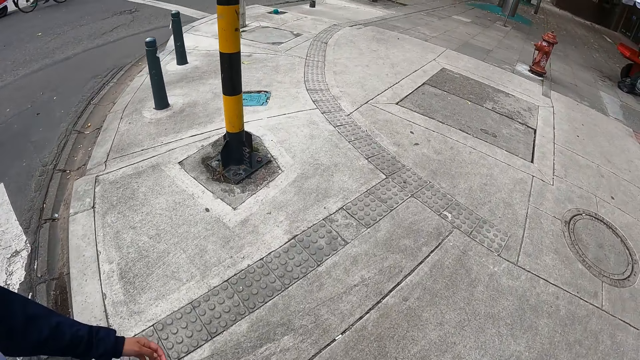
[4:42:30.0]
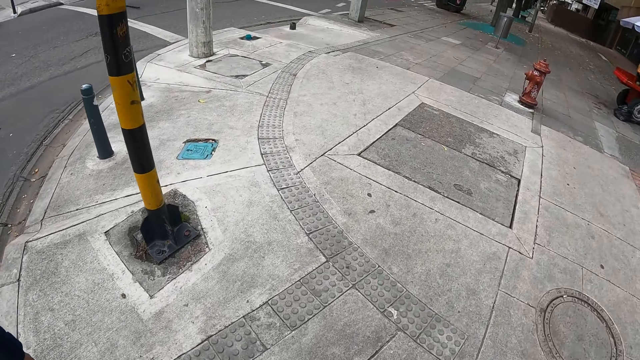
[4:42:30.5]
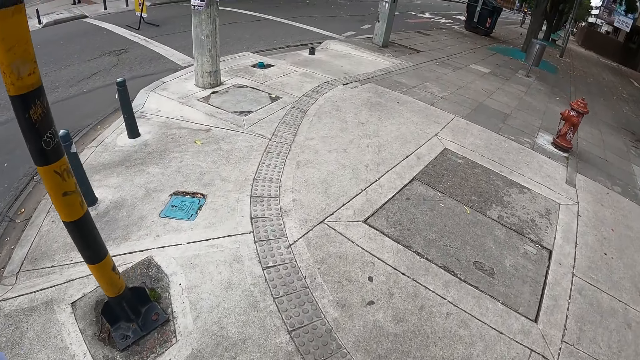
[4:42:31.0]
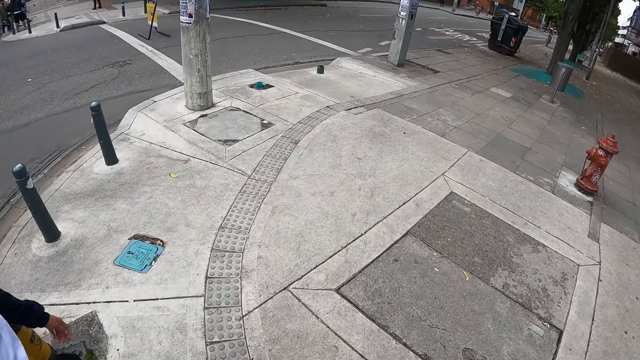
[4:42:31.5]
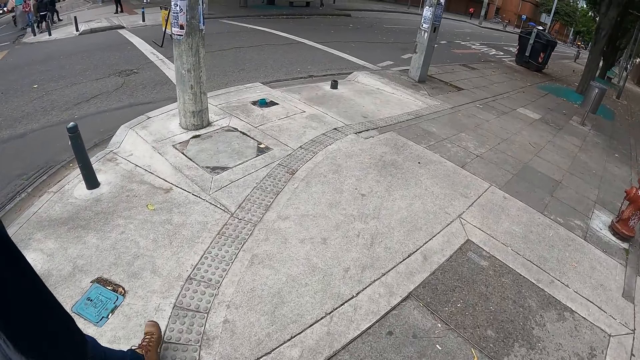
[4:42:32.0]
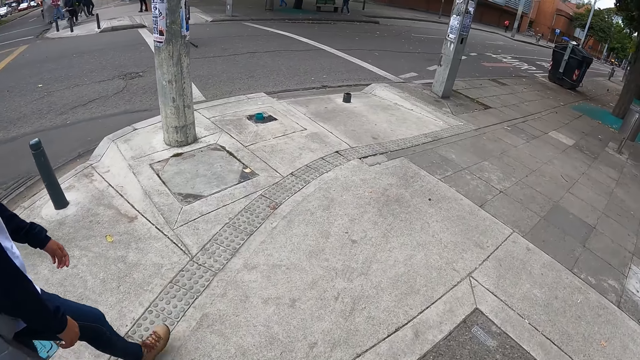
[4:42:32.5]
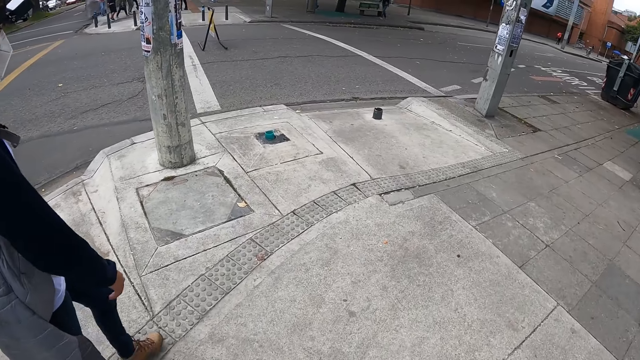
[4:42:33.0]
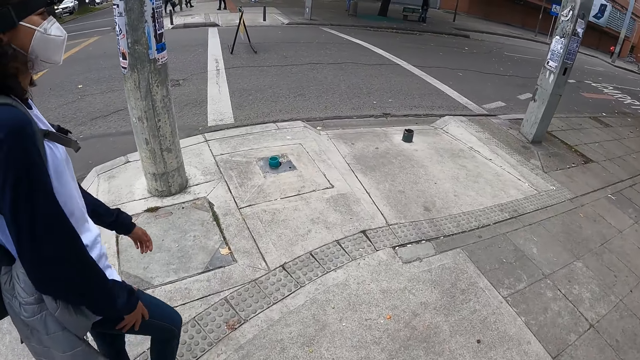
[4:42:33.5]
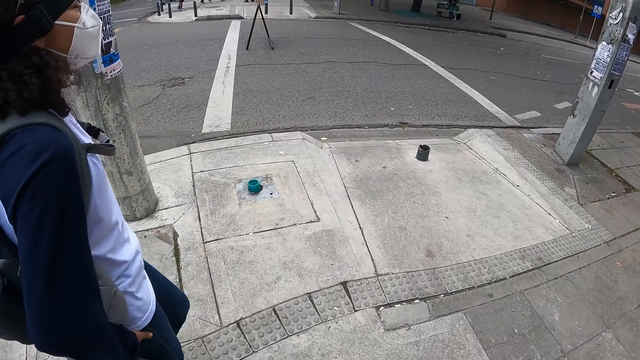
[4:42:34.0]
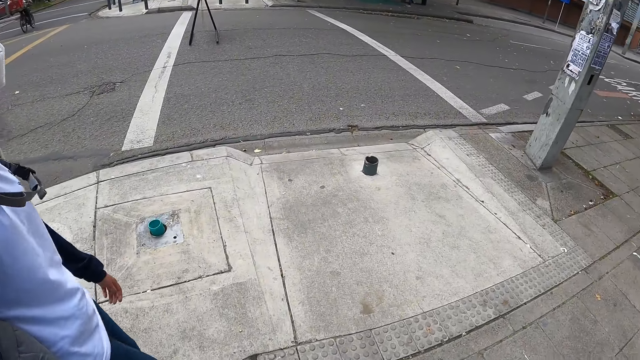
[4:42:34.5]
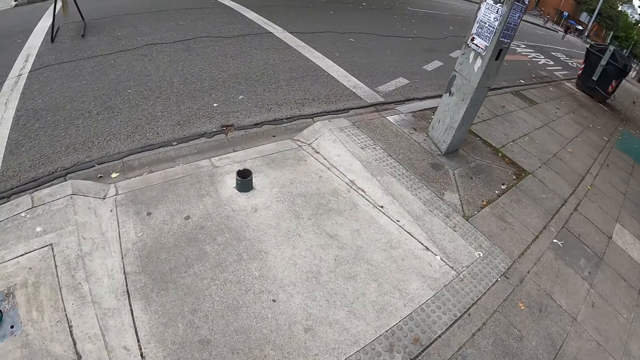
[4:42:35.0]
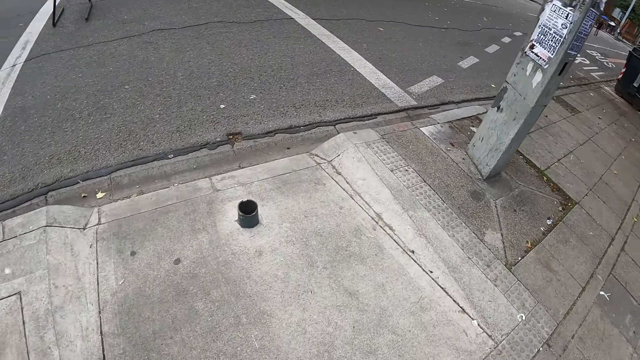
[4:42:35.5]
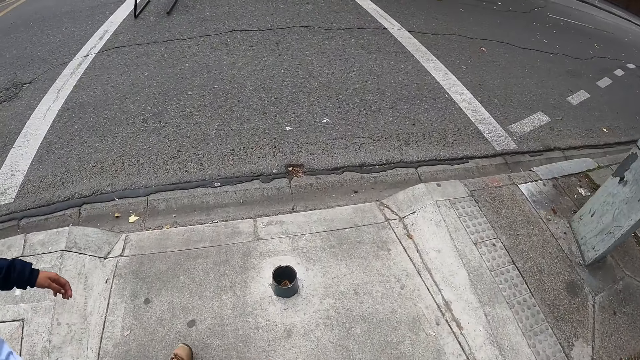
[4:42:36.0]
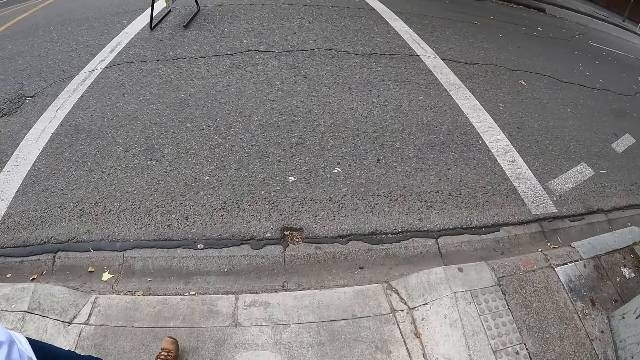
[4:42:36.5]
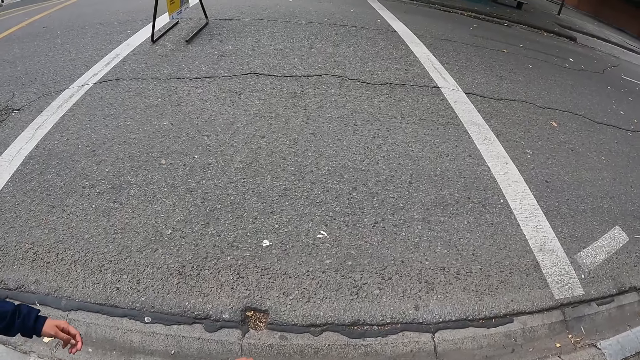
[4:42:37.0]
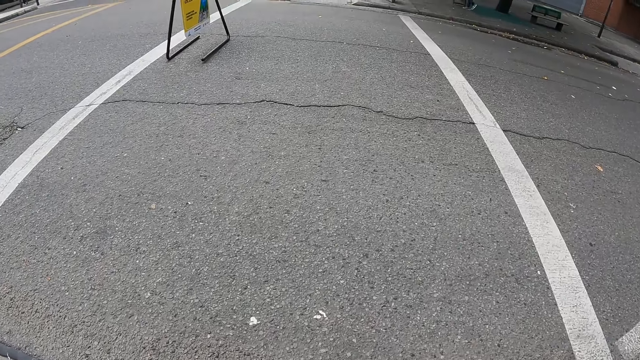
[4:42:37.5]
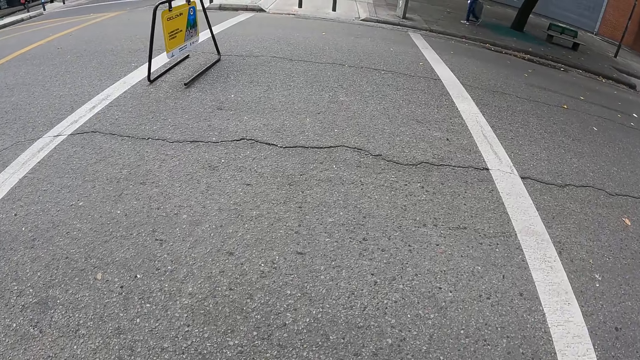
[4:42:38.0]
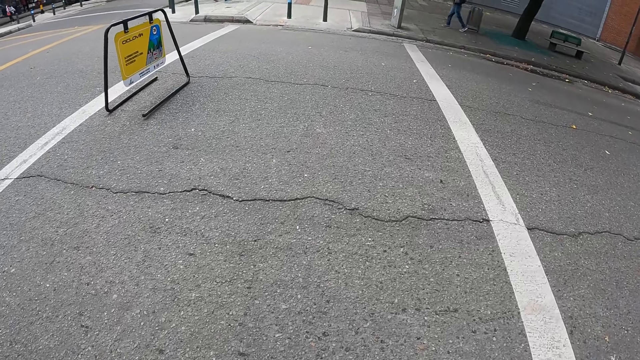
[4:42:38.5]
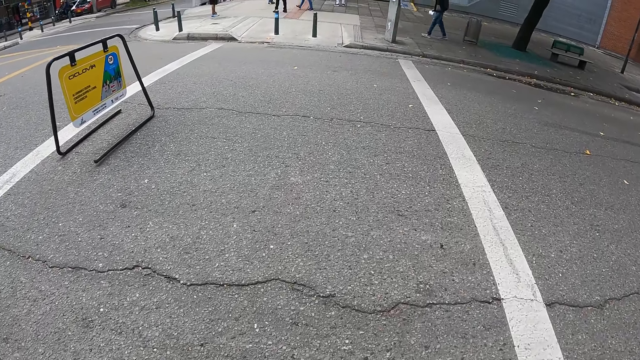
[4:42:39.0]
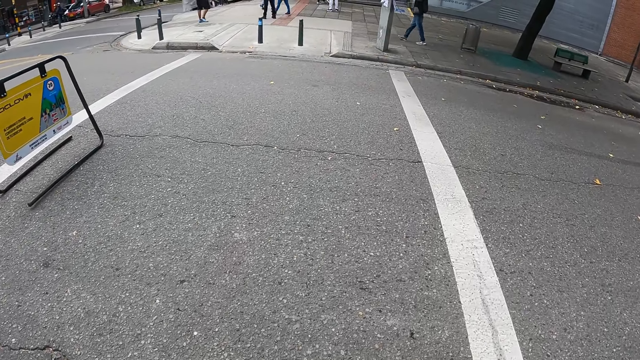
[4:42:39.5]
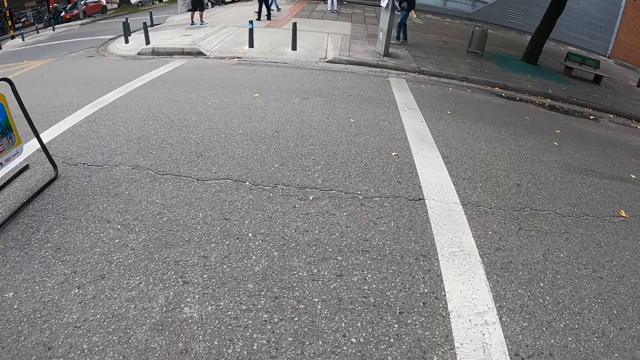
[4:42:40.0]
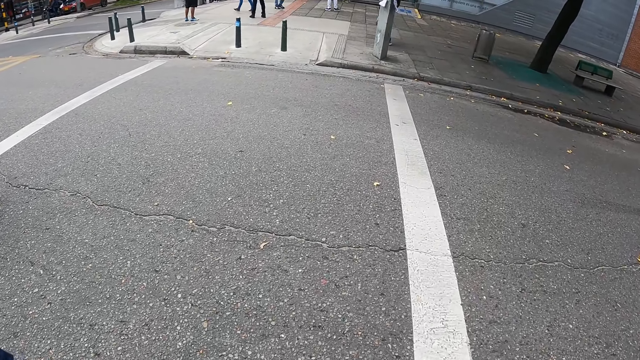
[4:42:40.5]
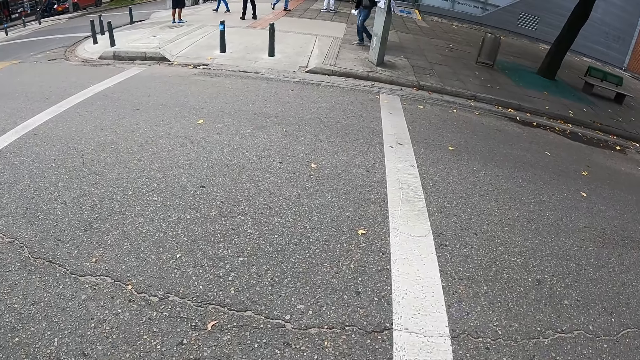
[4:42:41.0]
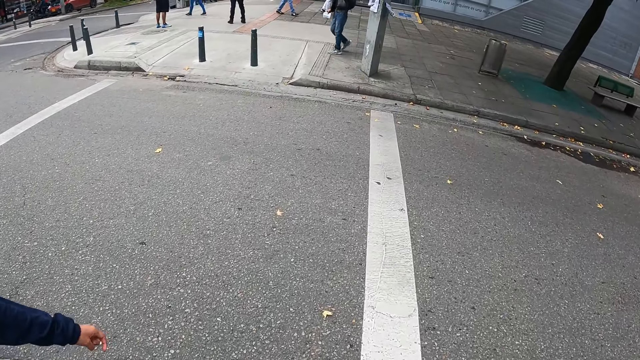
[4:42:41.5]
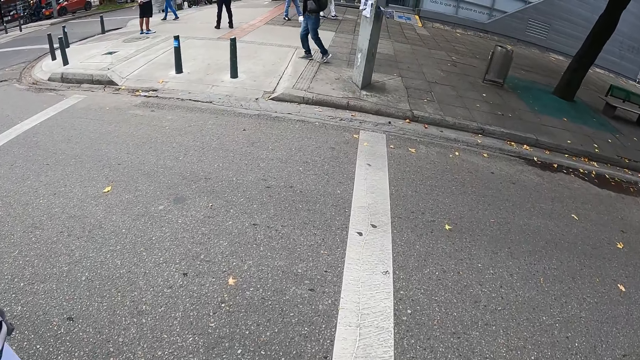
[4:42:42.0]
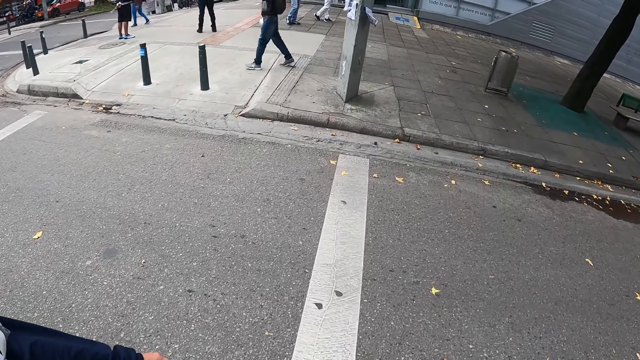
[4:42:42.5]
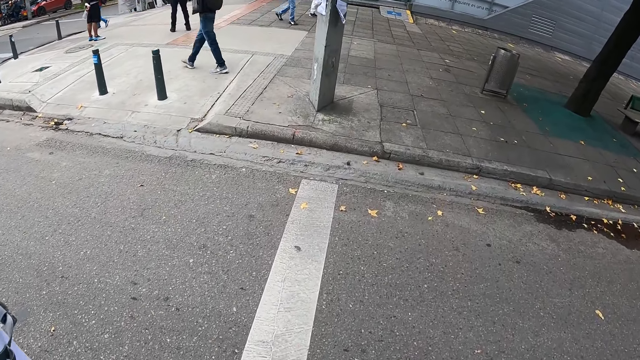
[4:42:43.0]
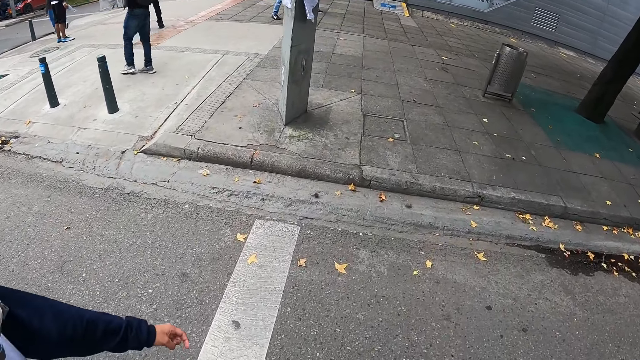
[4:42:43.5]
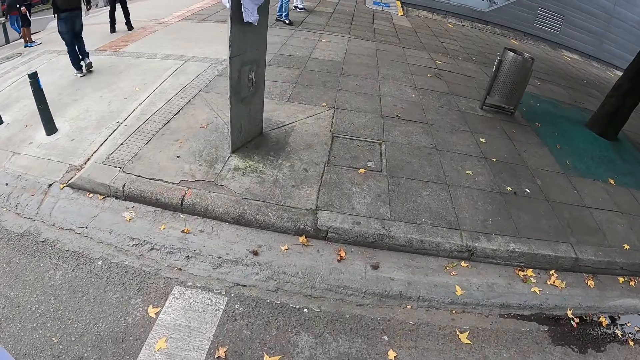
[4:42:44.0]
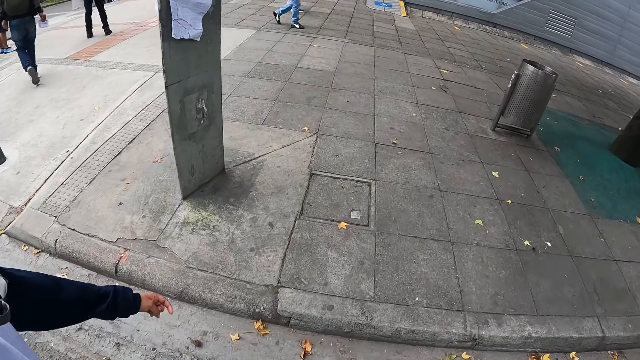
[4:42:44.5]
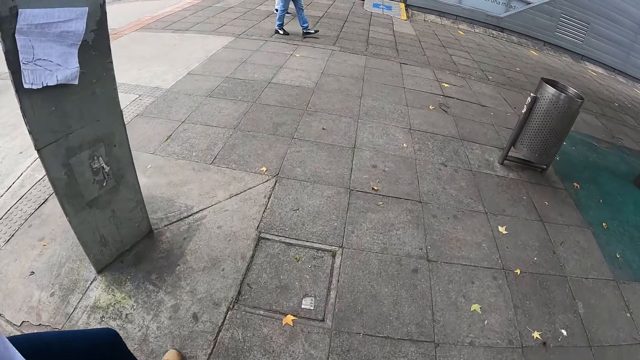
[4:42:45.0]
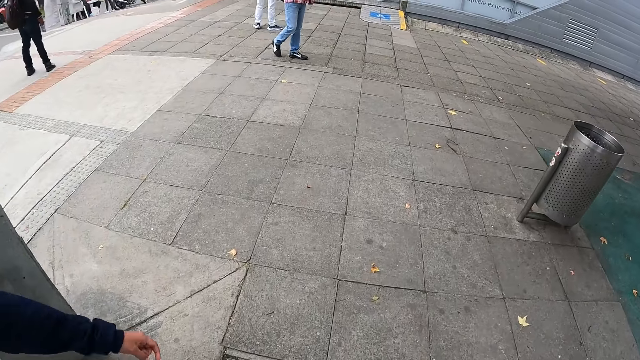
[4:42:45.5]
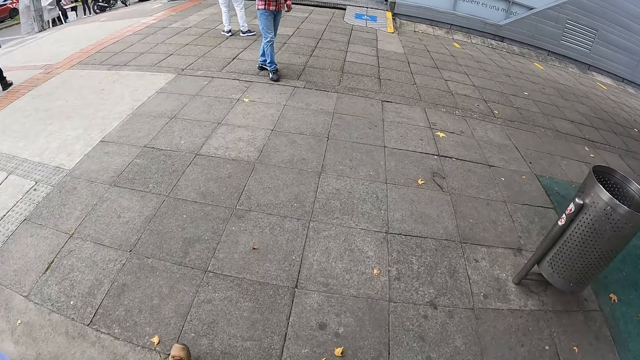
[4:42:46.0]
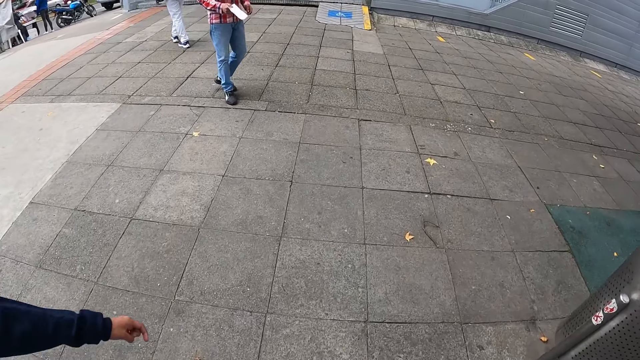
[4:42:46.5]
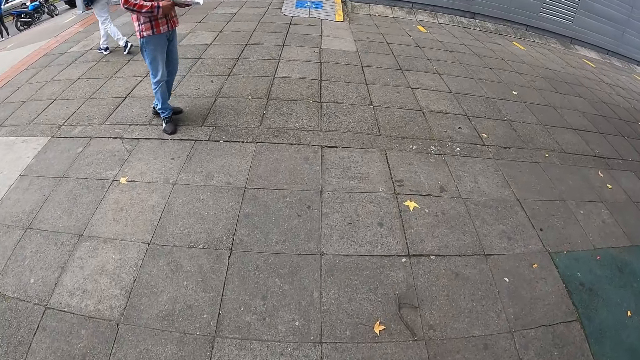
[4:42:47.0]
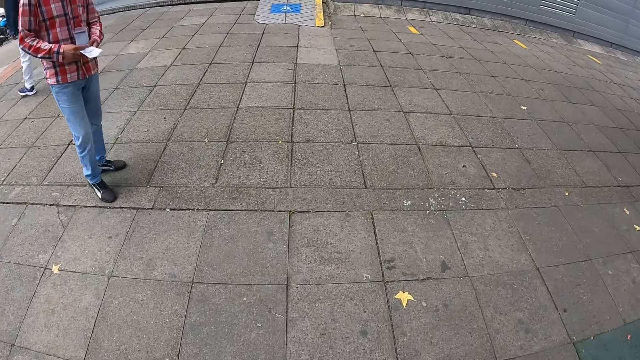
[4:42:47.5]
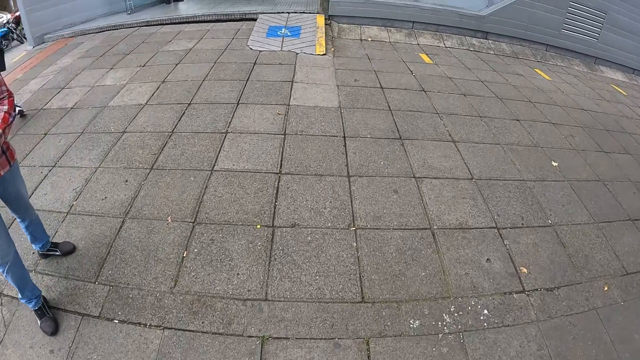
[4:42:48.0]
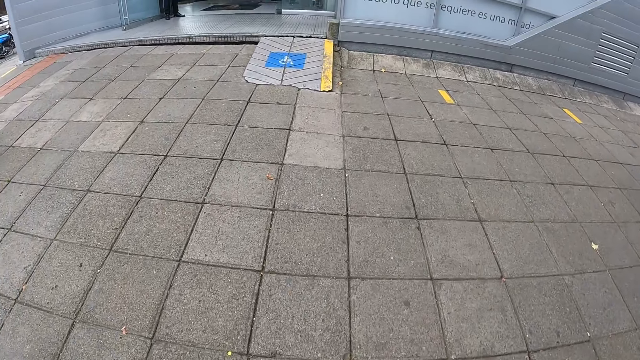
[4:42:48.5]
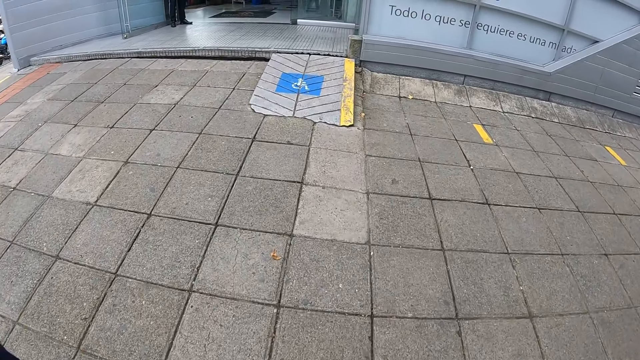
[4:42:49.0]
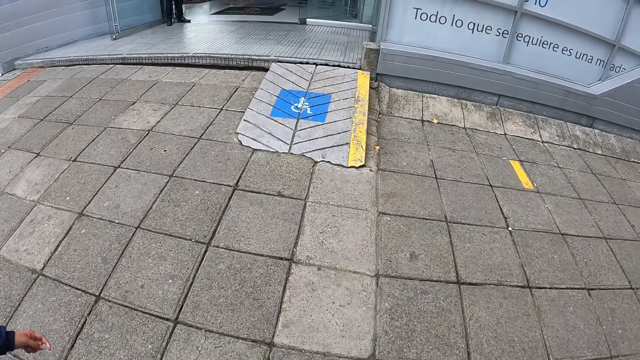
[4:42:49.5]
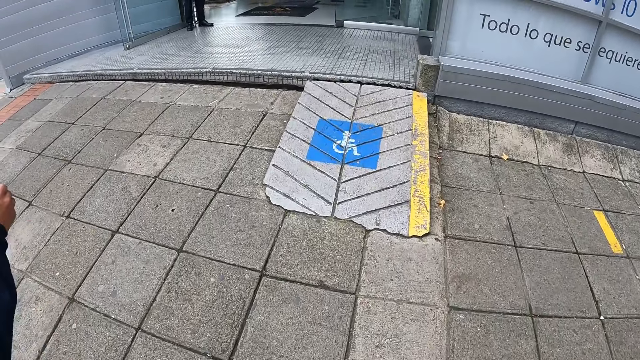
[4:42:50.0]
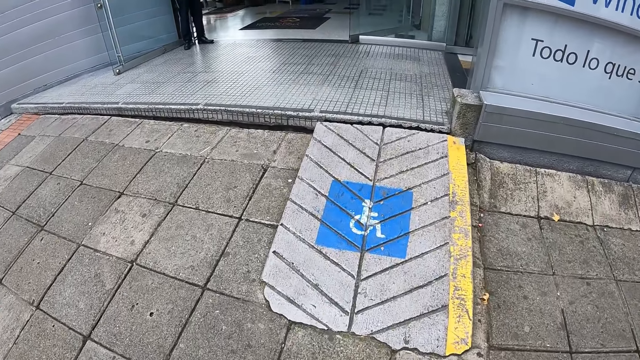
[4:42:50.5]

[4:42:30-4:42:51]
The camera wearer and the woman walk on a pavement. They turn left. The camera wearer crosses the road with the woman. The camera wearer and the woman walk on the pavement. The woman lifts a hand. The camera wearer lifts a hand.
